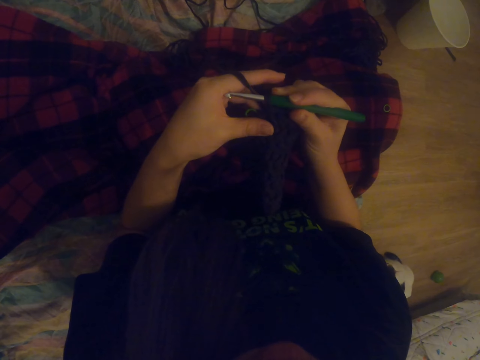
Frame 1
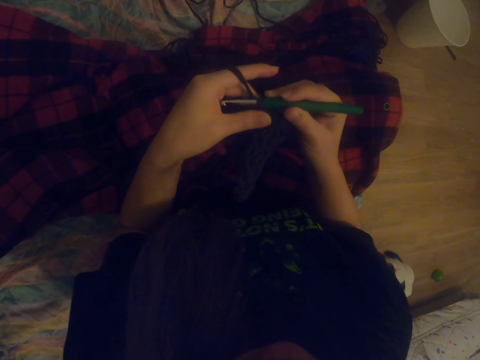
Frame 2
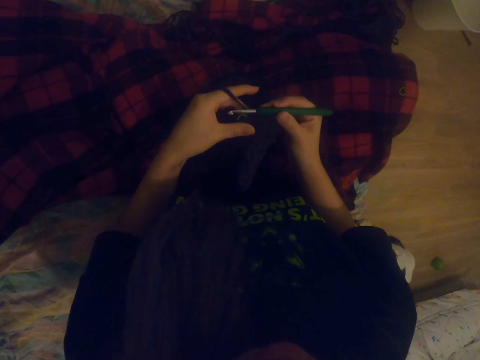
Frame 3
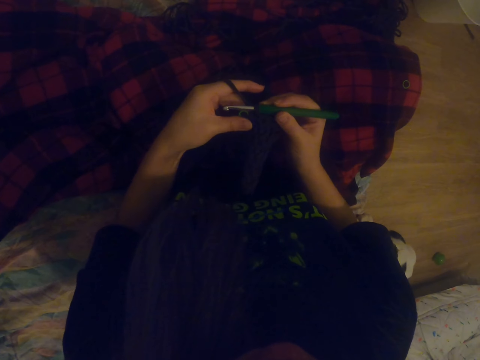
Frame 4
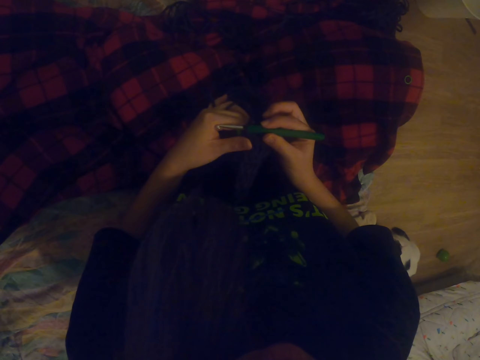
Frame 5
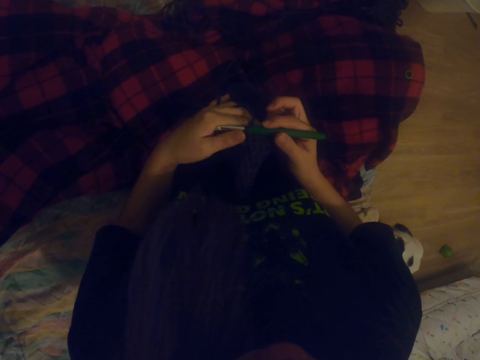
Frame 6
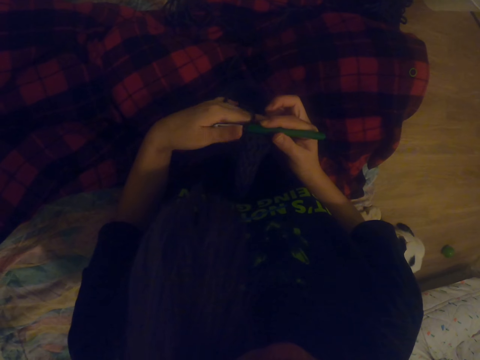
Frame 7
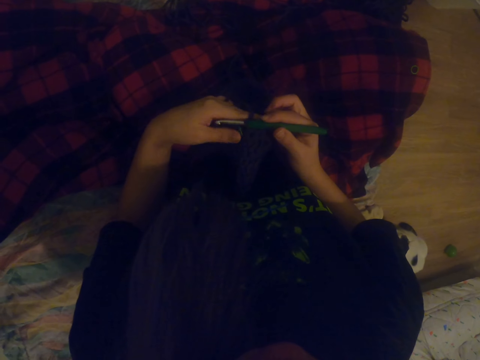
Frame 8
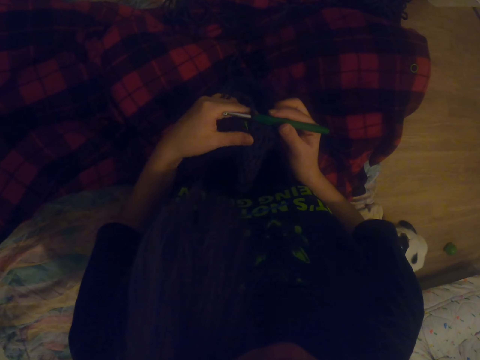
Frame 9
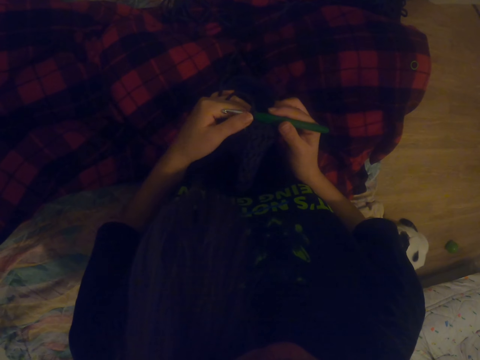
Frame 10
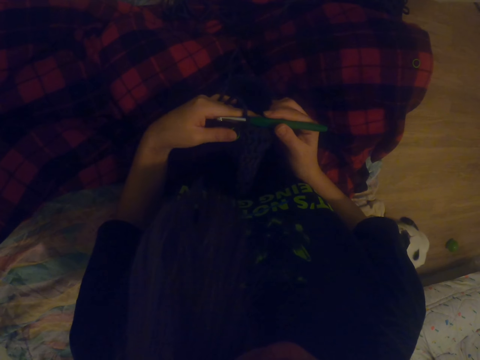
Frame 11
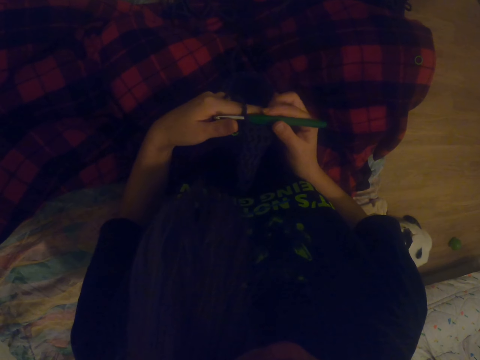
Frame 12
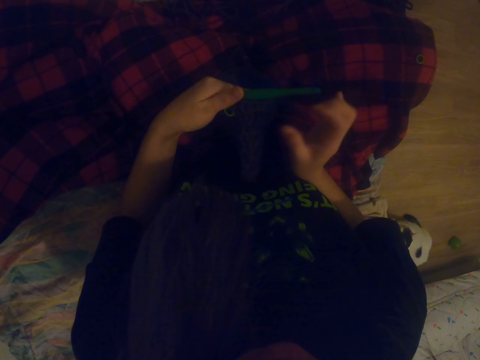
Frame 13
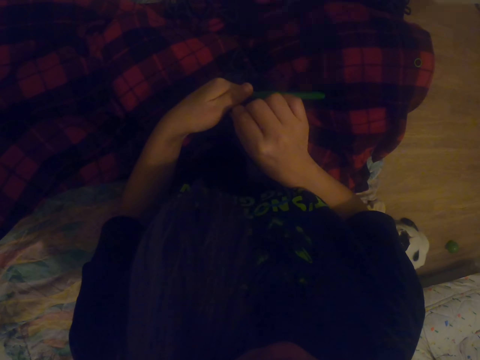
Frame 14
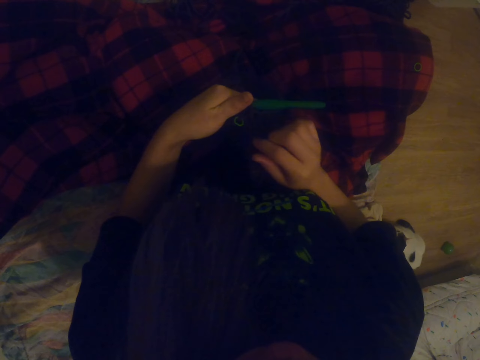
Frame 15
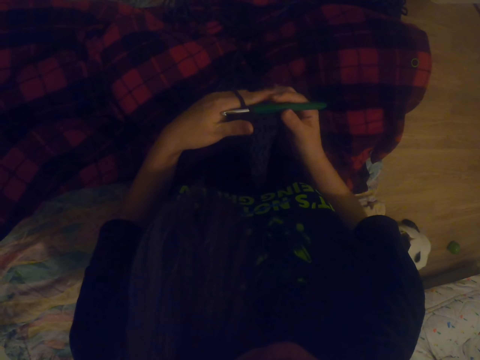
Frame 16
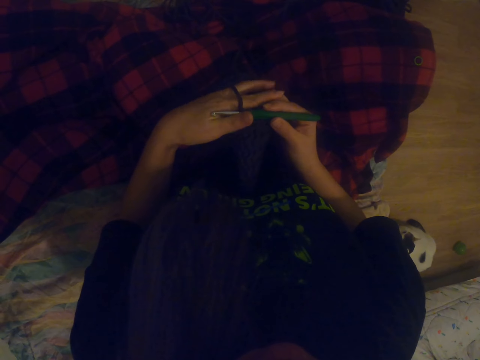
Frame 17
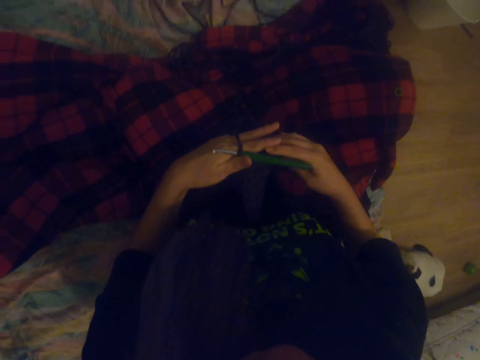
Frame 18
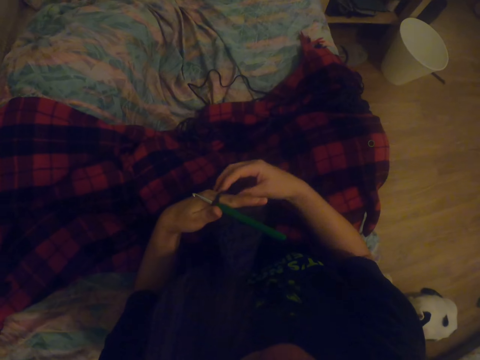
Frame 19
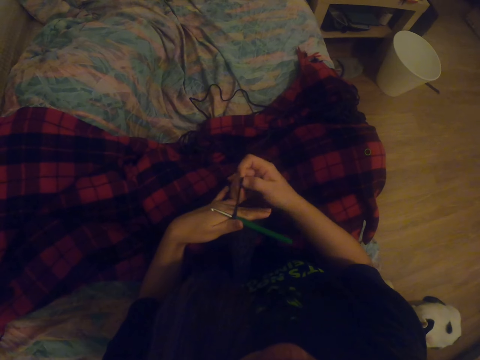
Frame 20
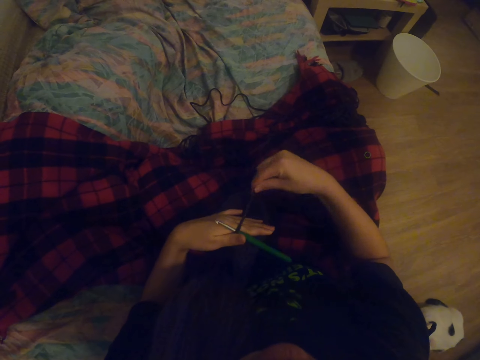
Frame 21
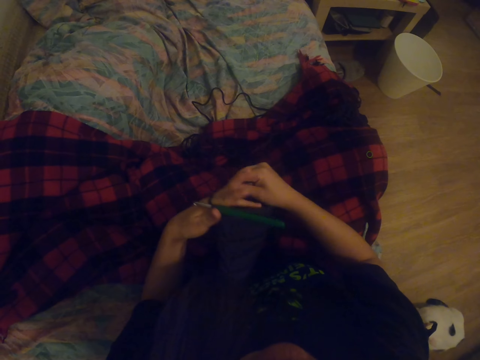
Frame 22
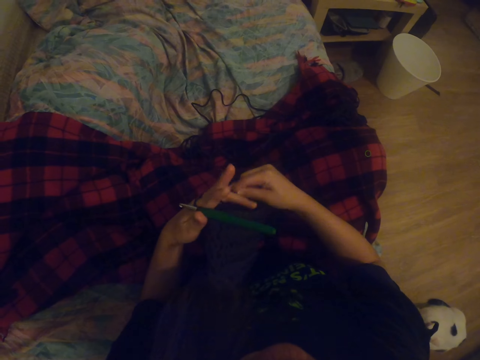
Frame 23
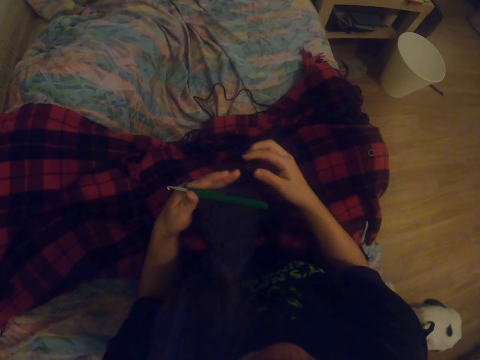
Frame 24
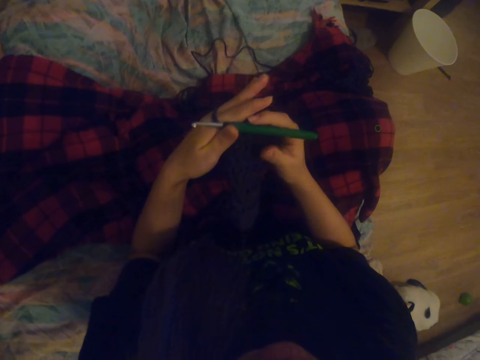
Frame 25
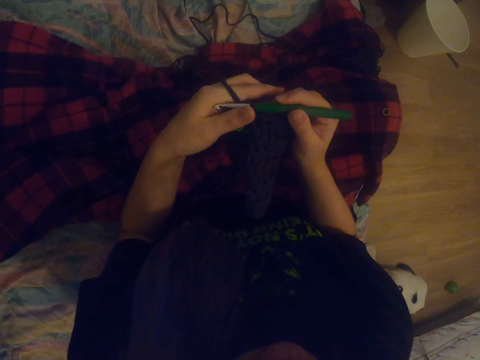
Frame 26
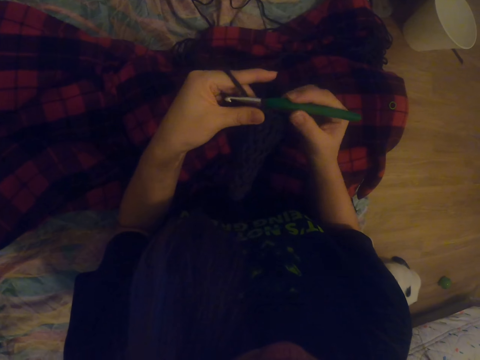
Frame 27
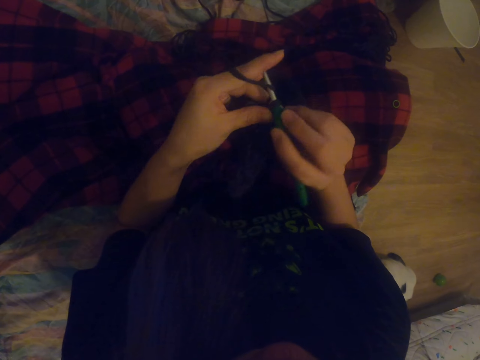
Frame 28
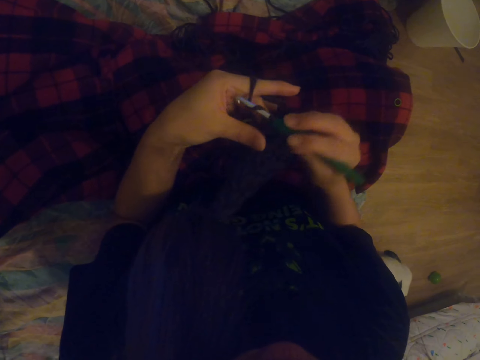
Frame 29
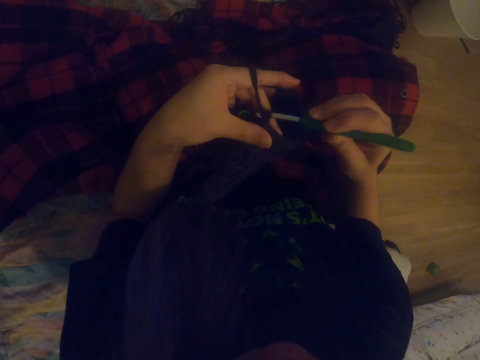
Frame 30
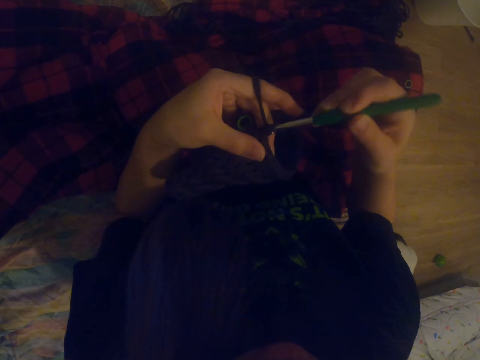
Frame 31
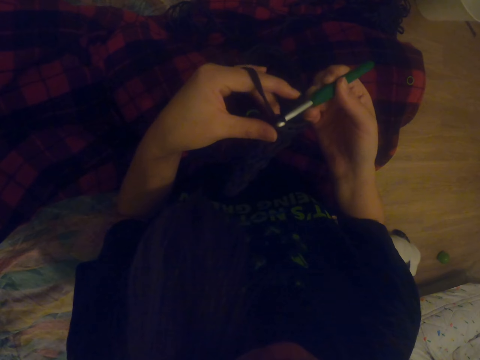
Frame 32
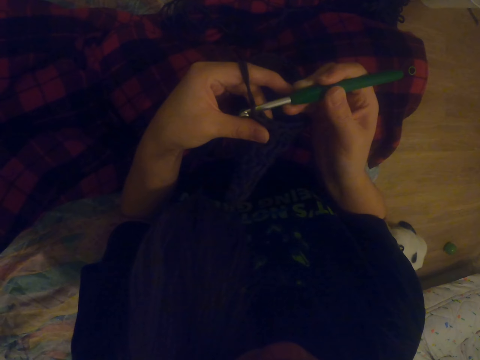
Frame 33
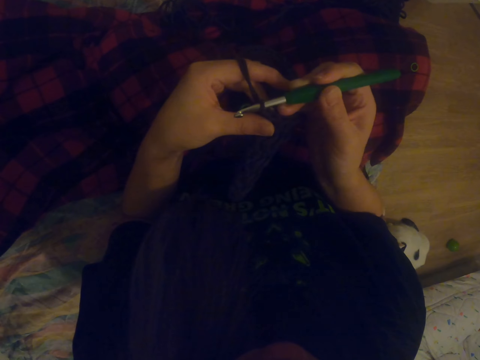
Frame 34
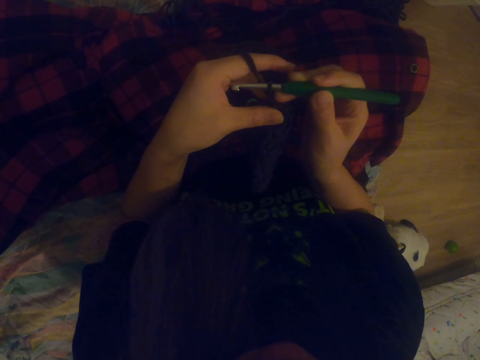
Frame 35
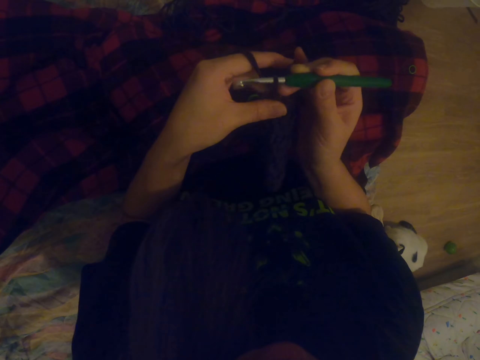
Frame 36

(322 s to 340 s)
The camera wearer places the fabric on the laps. They move the hands on the fabric. They pull the thread with the right hand. They roll the thread on the fingers. They knit the fabric with the crochet.

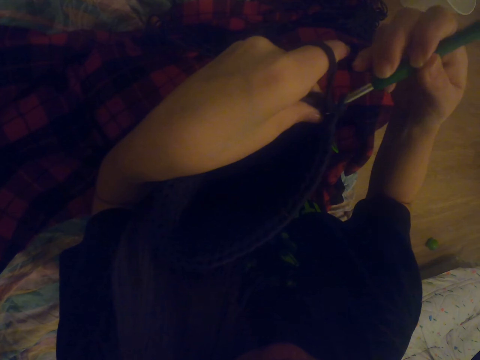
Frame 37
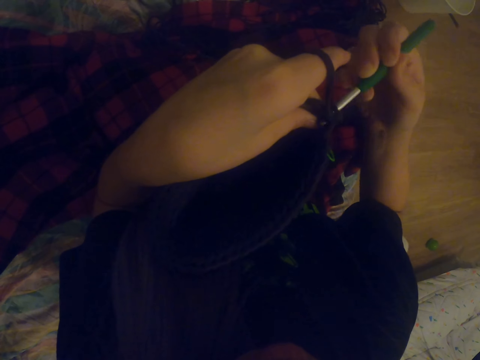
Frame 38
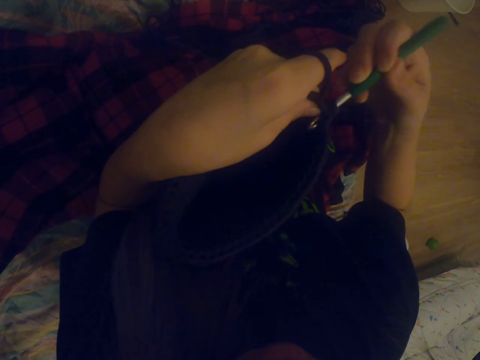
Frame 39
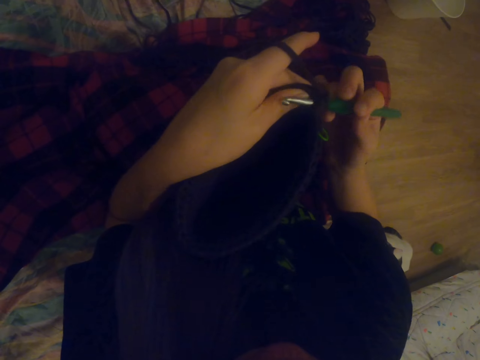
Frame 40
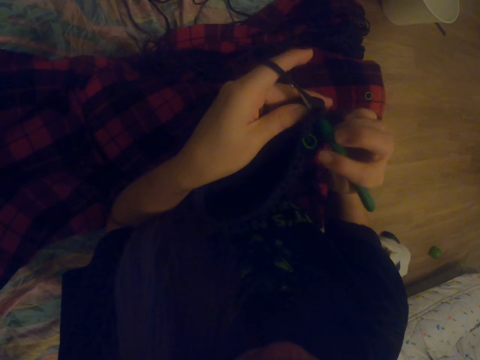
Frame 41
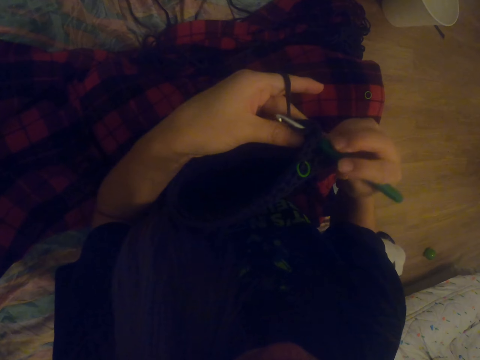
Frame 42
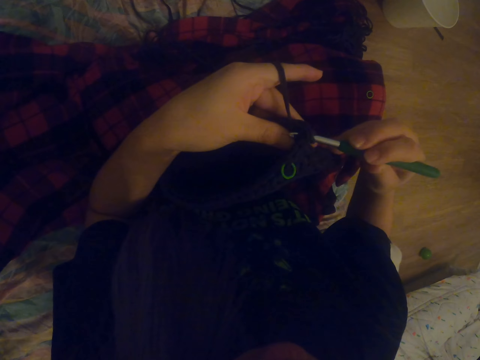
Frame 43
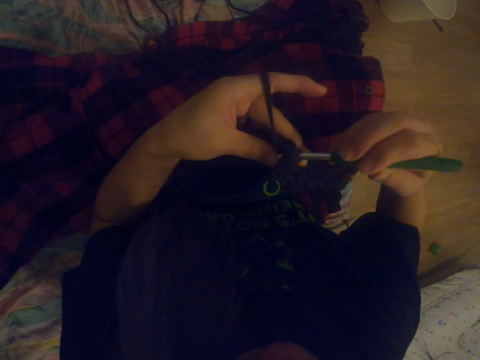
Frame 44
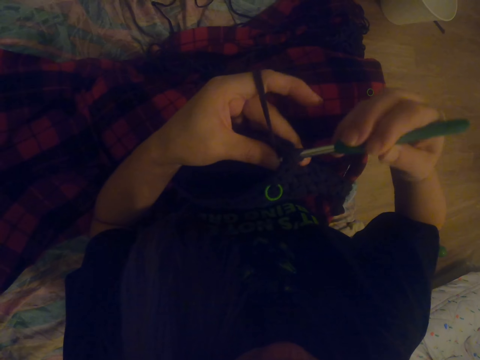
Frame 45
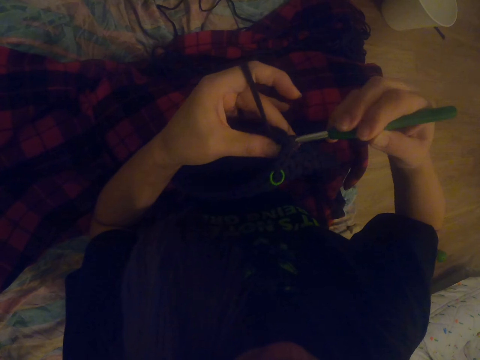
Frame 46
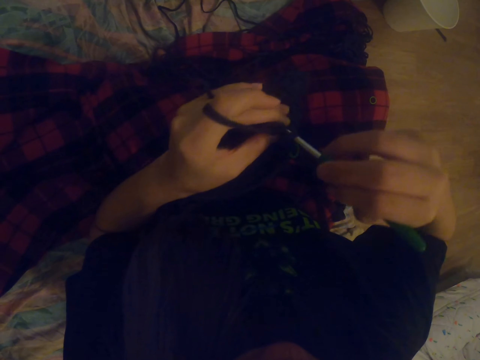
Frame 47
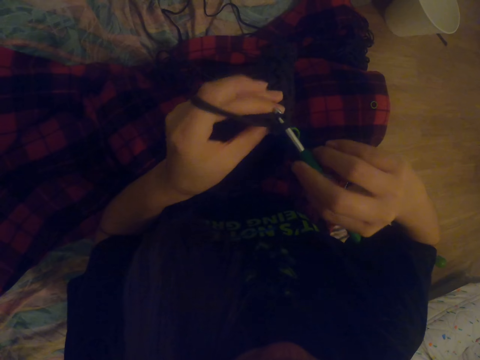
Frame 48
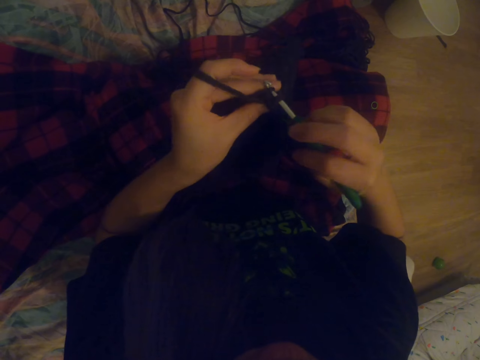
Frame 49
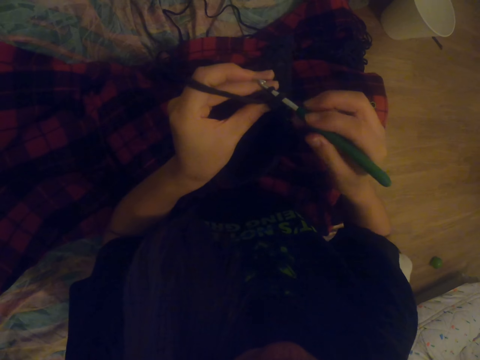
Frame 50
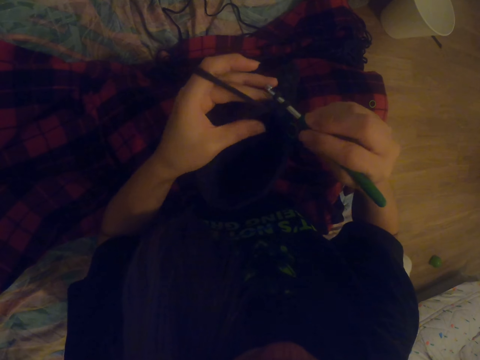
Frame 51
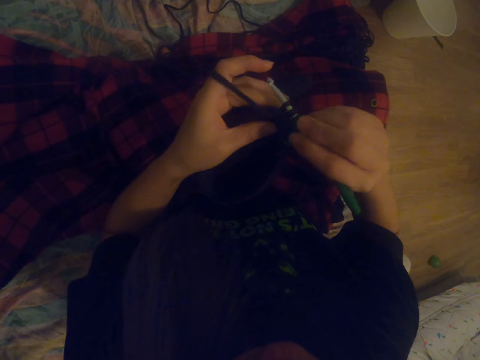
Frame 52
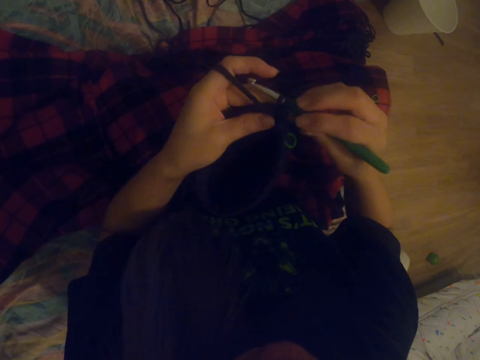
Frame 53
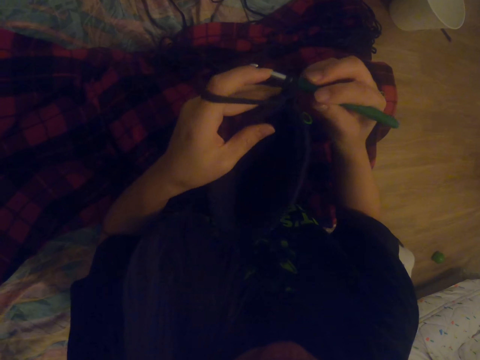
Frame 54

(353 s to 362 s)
The camera wearer rolls the thread on the crochet. They knit the fabric with the crochet.
